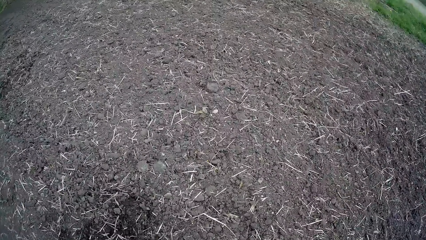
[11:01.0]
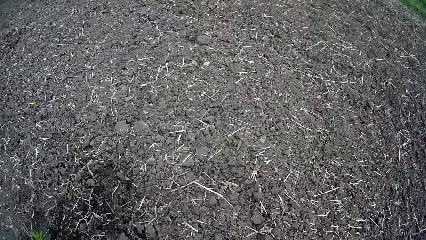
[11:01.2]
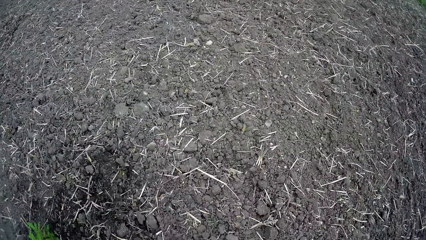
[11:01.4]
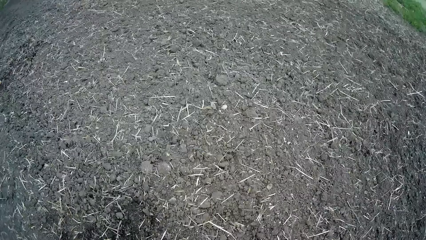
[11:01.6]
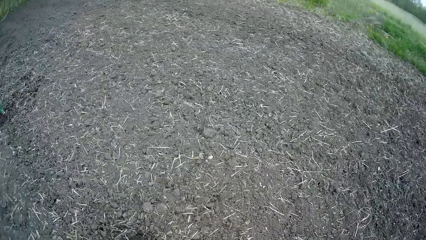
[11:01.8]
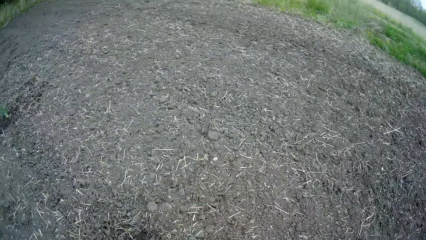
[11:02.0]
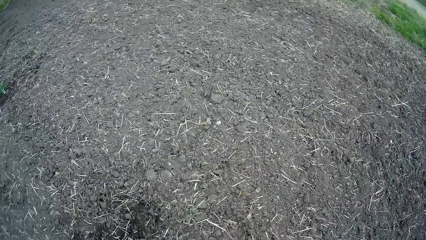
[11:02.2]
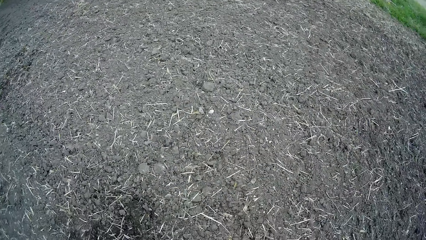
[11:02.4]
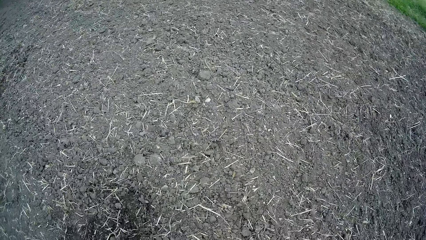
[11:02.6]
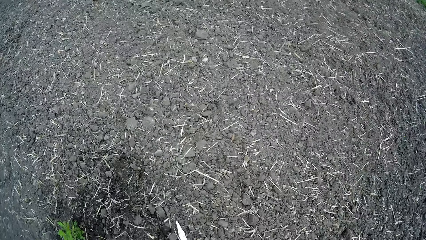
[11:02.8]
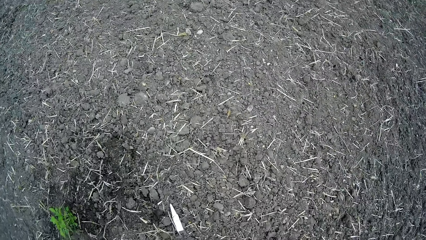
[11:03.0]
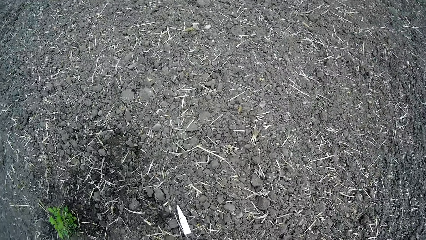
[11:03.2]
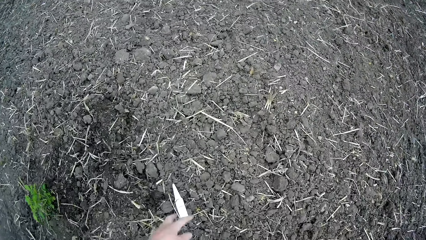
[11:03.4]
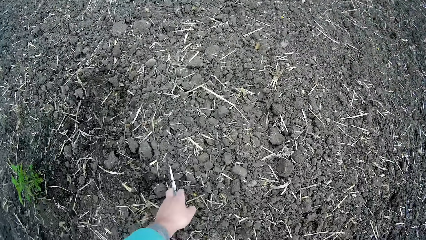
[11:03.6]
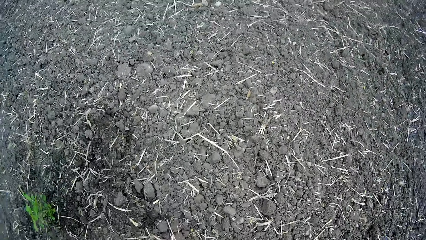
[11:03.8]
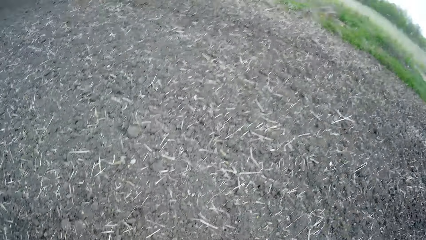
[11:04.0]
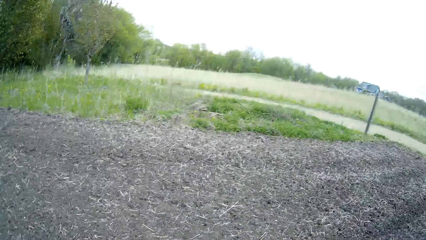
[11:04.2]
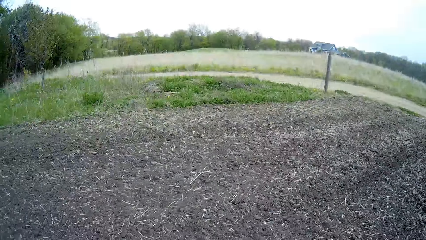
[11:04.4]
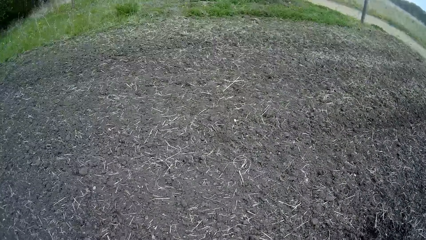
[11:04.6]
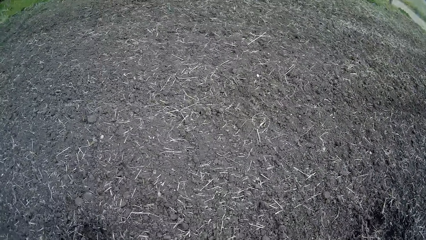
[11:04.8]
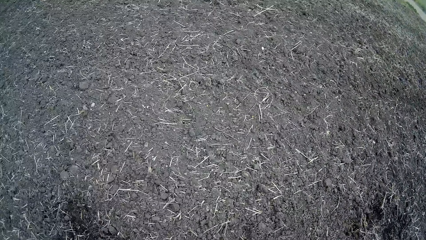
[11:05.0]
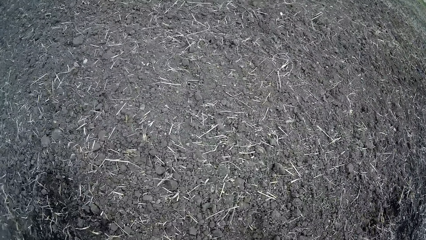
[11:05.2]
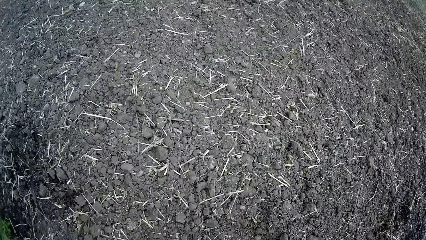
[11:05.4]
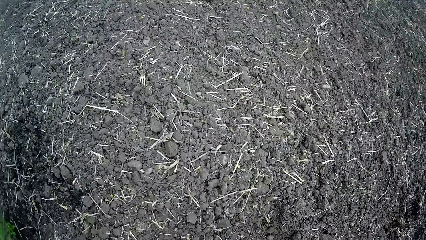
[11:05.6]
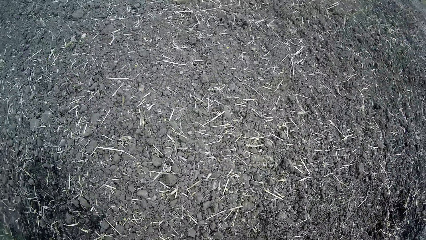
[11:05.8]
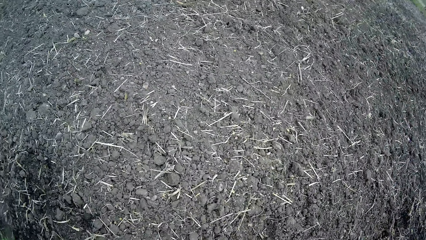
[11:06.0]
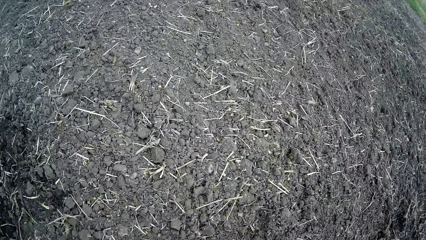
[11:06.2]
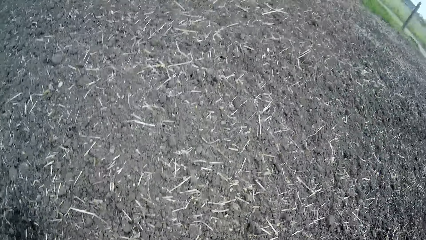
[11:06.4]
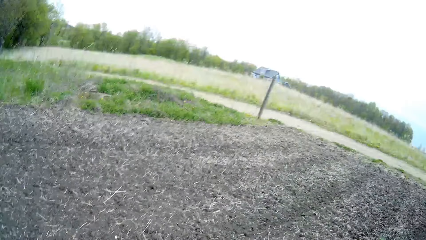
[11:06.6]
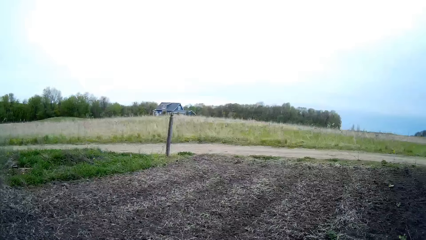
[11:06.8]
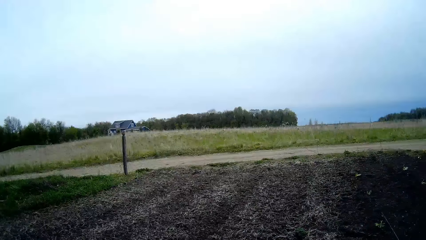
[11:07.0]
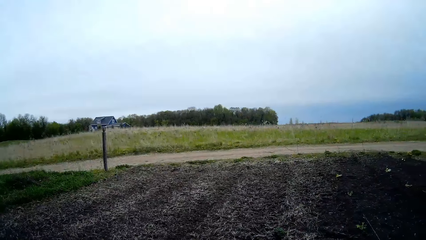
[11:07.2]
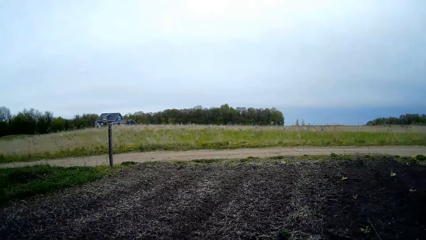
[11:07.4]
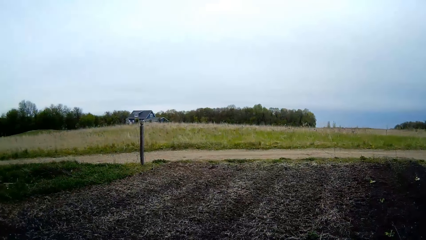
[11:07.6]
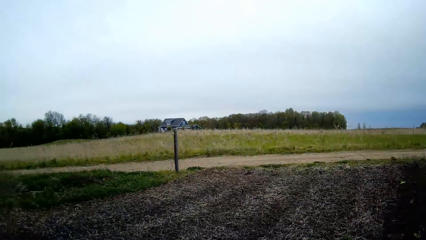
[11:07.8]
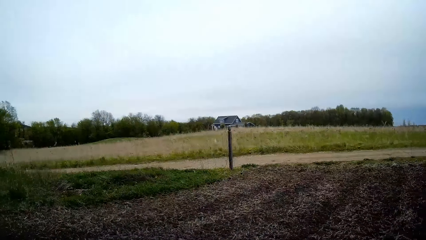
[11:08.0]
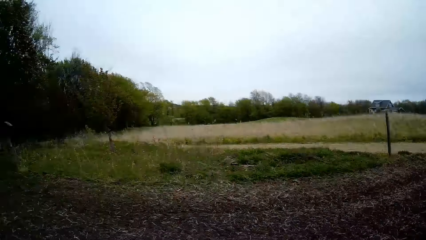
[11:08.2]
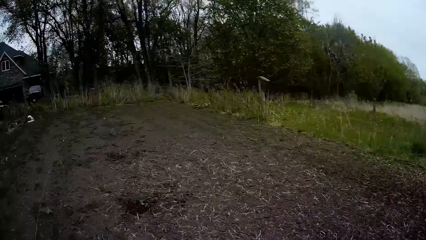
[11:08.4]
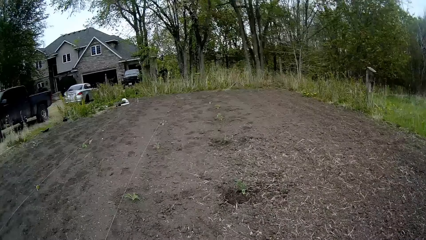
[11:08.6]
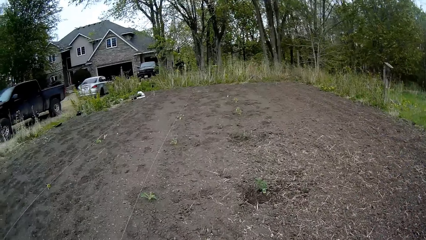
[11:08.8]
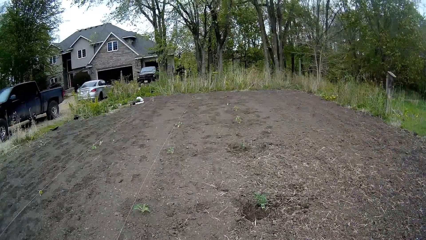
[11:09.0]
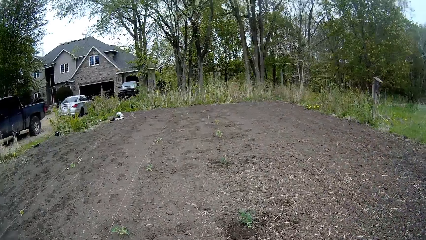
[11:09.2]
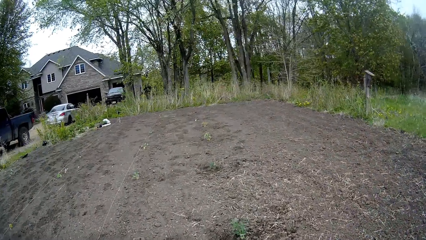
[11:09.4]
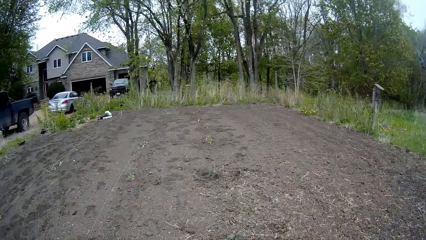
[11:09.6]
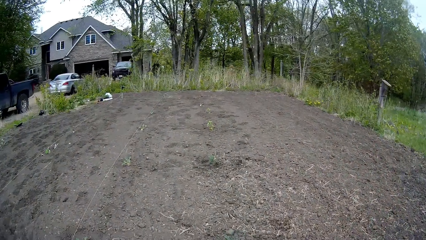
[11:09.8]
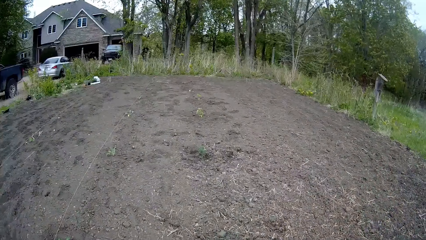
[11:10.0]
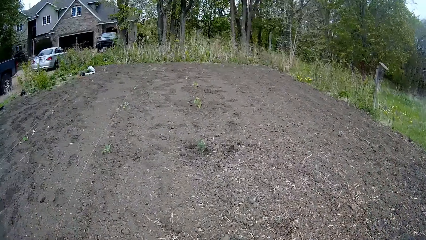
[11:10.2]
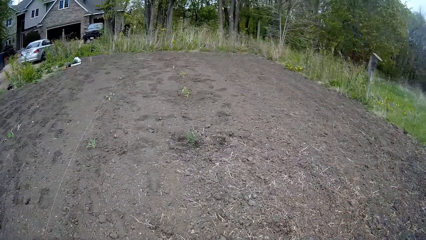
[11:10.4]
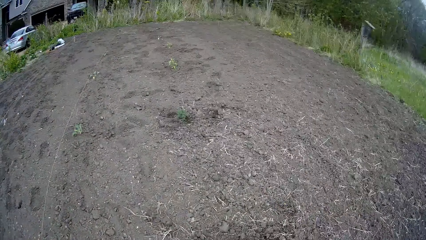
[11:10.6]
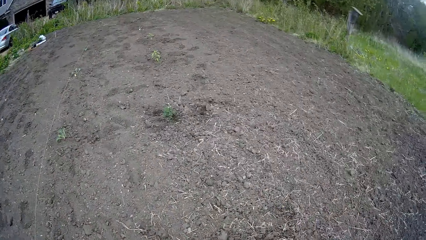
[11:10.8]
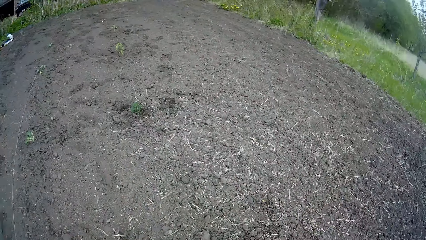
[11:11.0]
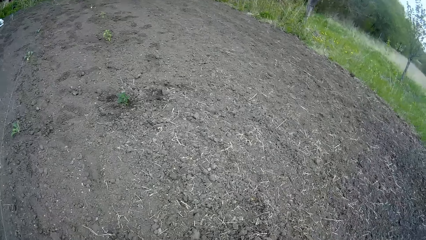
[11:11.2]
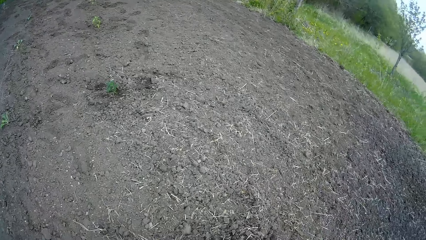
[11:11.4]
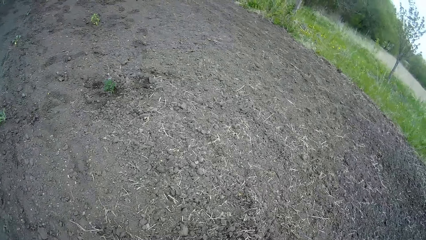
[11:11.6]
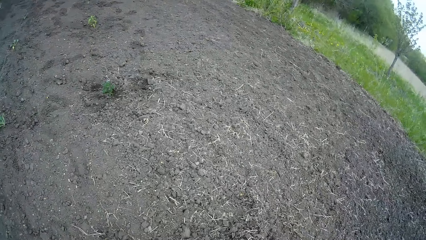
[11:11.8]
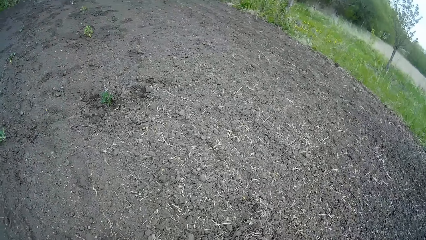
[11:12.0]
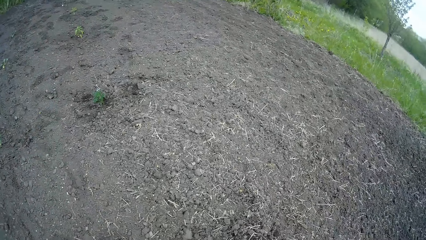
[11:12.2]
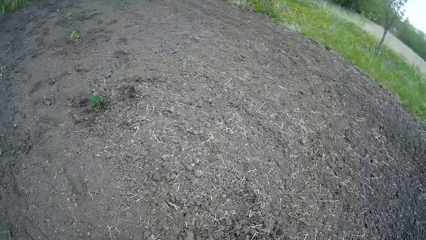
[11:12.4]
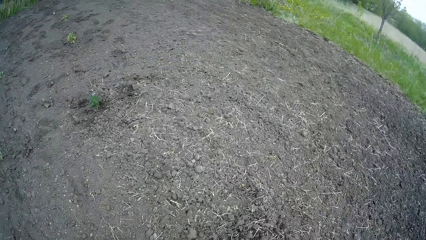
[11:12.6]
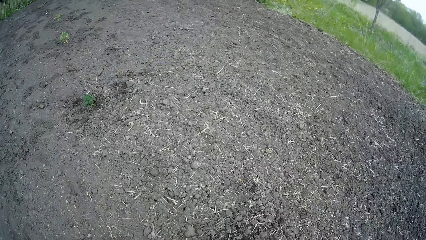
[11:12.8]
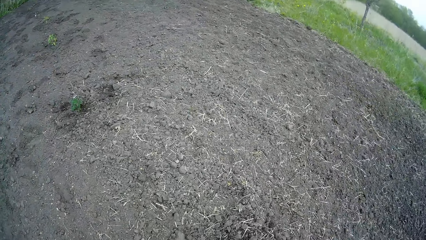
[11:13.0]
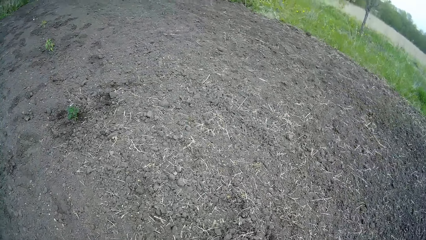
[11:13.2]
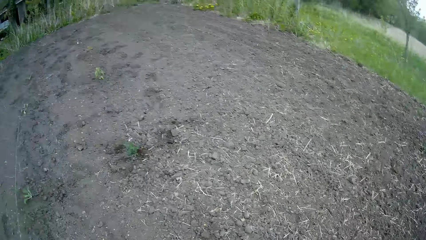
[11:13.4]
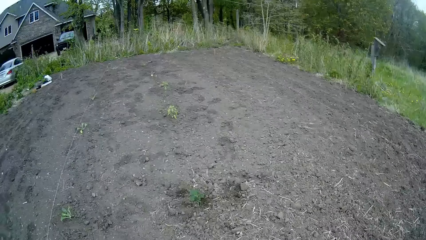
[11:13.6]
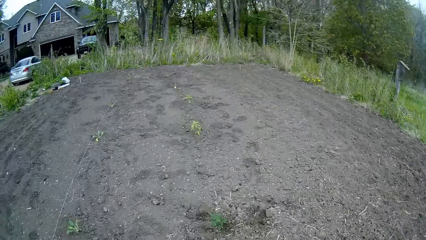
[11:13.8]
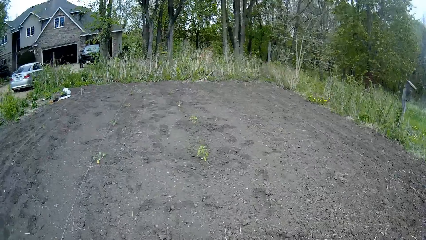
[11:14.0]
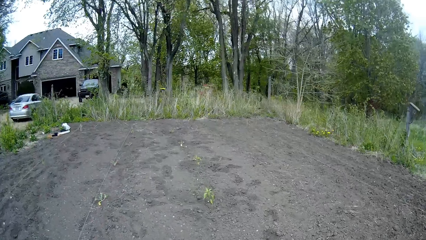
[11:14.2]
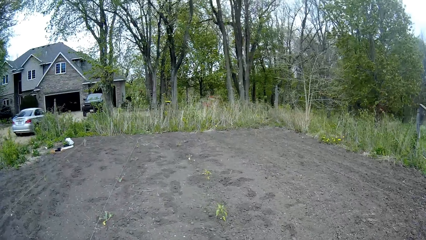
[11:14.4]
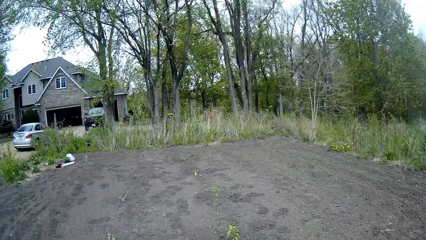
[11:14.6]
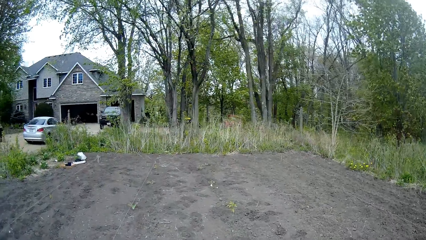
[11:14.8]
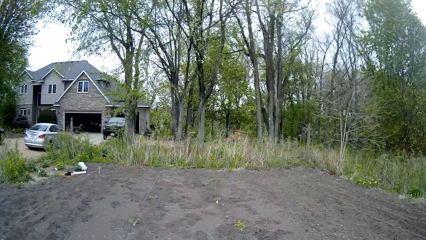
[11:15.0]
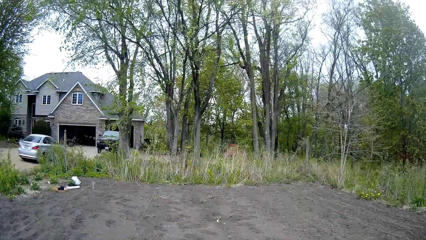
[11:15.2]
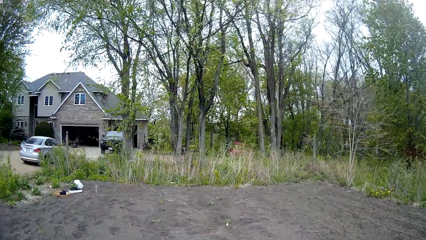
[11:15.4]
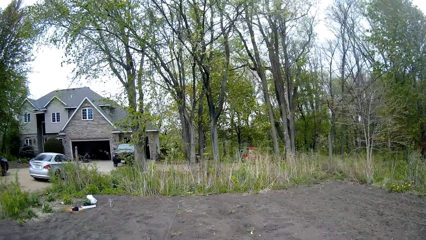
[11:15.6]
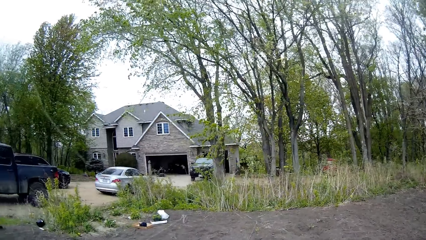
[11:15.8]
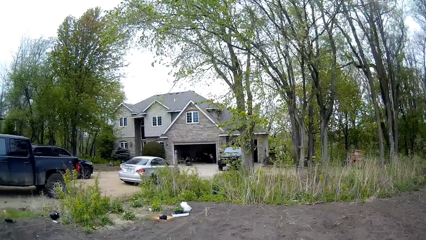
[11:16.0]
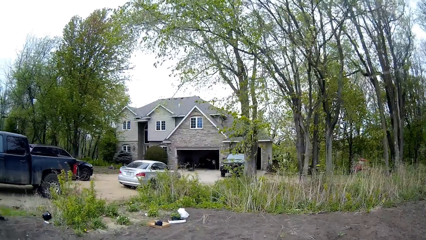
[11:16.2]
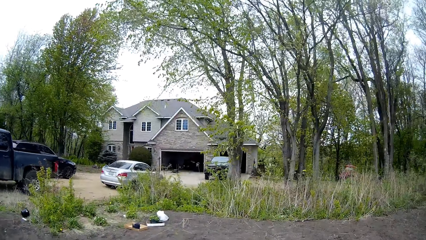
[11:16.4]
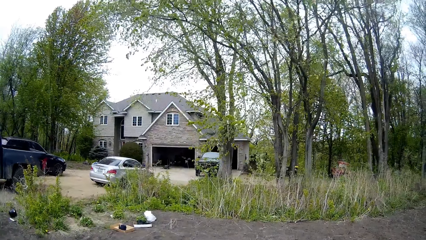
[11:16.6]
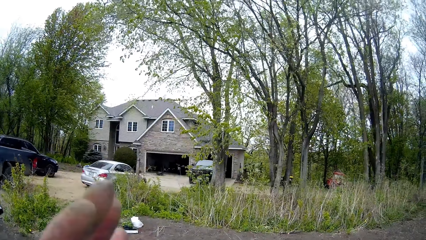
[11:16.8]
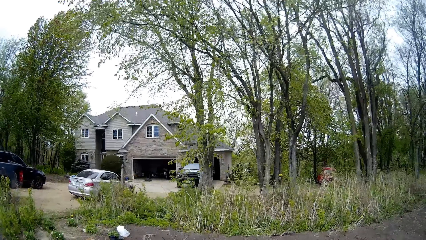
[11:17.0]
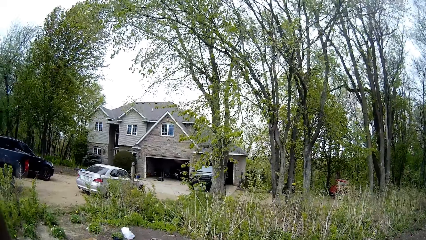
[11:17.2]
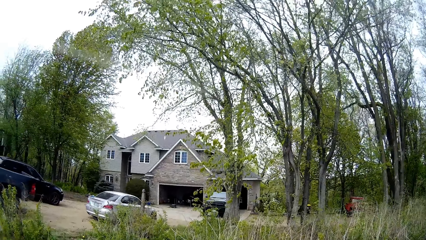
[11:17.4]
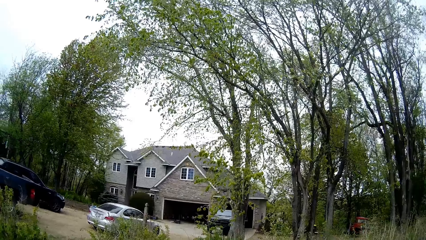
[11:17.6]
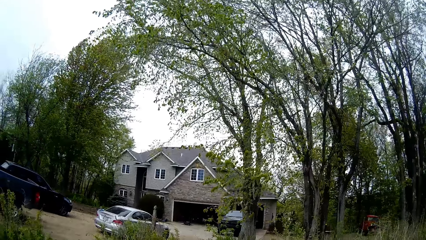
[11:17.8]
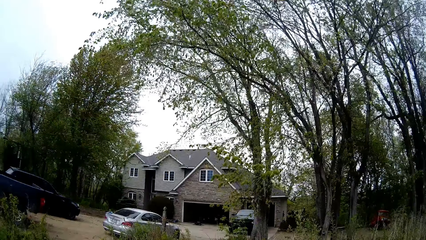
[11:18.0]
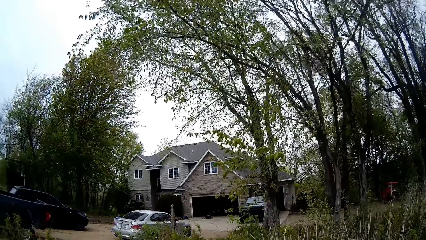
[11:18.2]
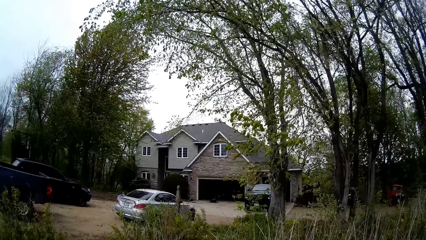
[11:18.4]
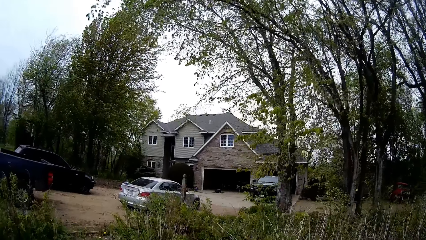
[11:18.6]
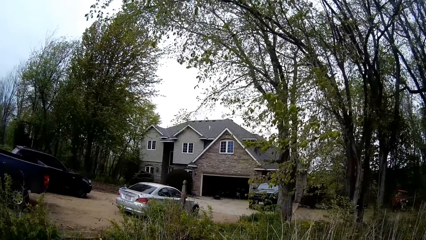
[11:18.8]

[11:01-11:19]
The camera wearer picks up a superglue with her left hand from the ground. She looks around.
